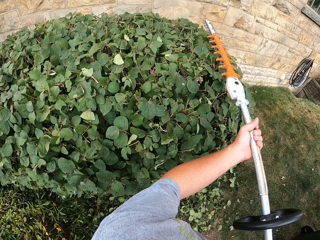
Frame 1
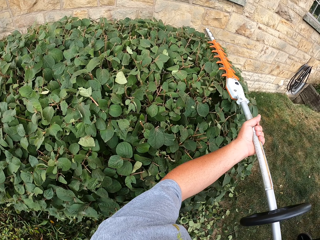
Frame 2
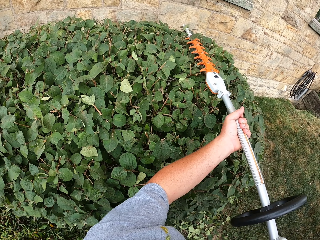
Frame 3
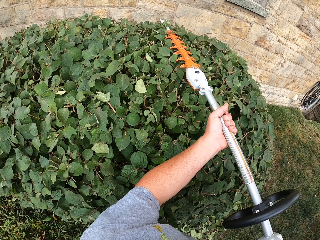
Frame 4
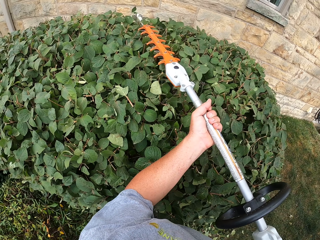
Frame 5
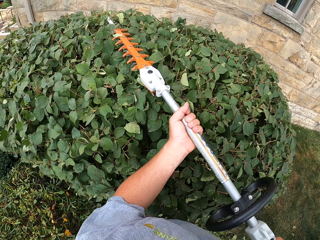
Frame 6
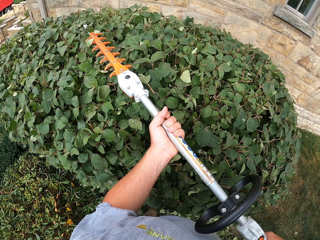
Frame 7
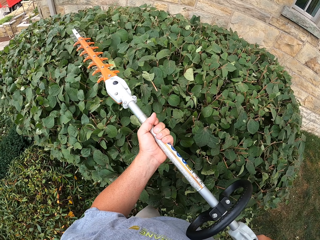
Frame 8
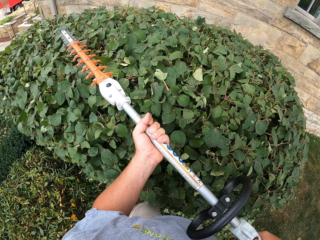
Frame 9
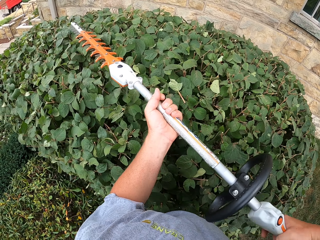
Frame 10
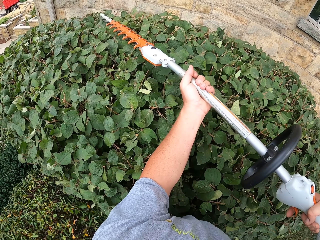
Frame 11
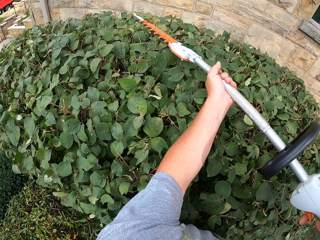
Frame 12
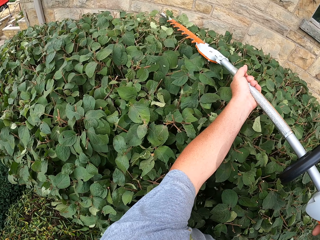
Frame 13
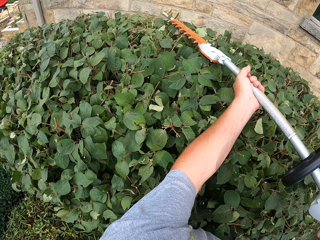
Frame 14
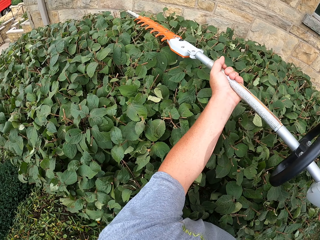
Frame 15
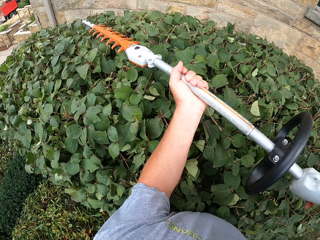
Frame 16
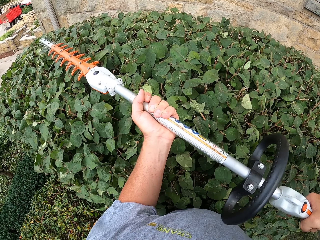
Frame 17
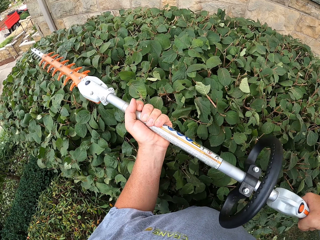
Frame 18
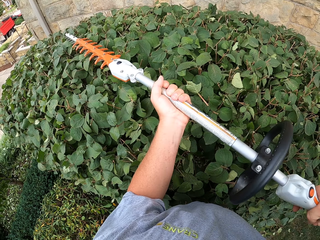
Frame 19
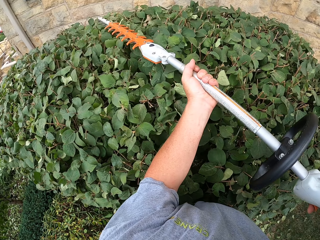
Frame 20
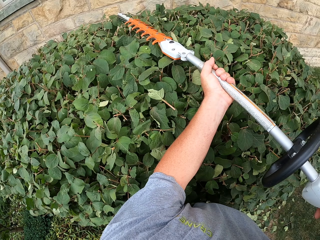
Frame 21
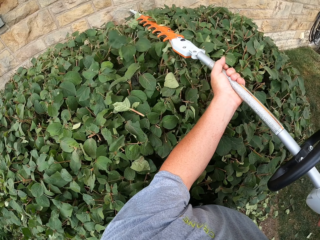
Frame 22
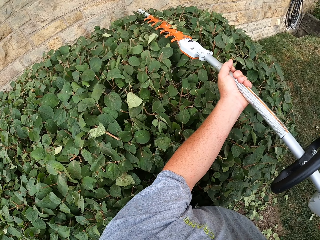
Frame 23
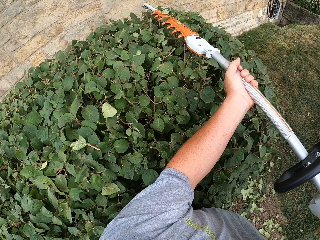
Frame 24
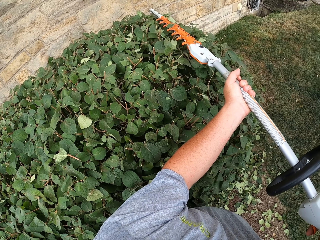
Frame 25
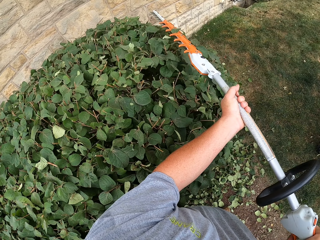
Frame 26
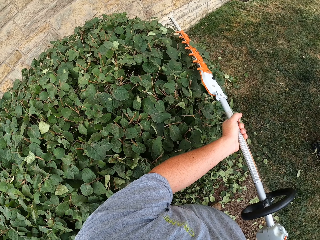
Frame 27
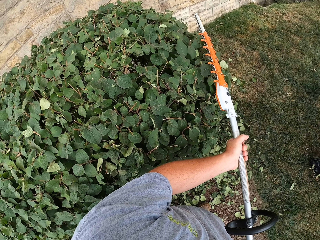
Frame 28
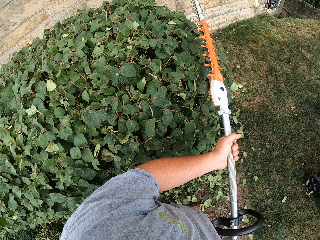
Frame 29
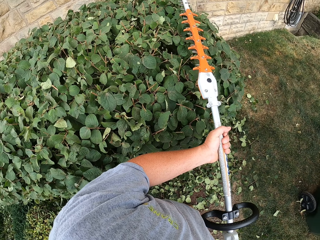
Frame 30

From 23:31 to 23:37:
The camera wearer trims the trees' edge with the trimmer.

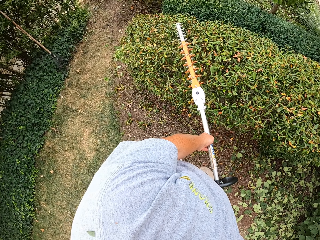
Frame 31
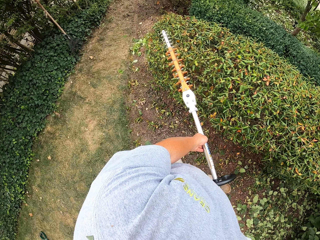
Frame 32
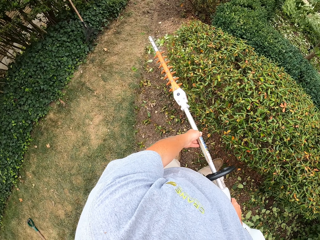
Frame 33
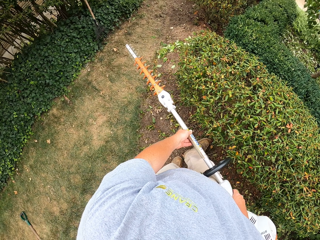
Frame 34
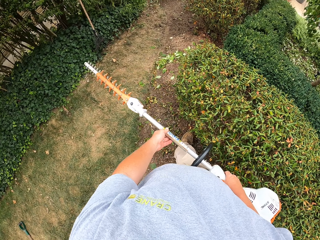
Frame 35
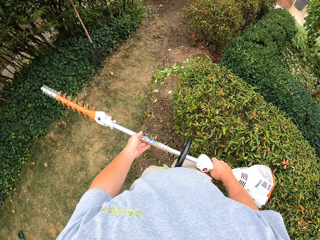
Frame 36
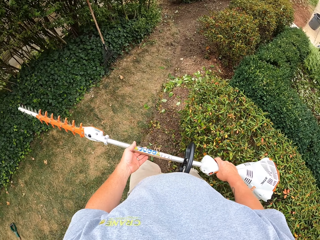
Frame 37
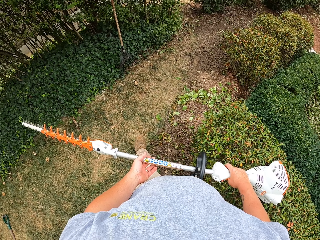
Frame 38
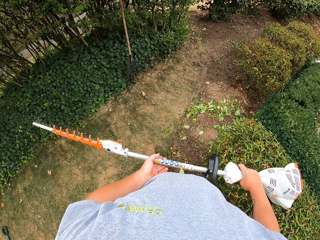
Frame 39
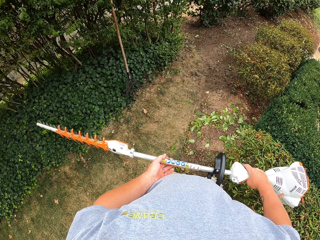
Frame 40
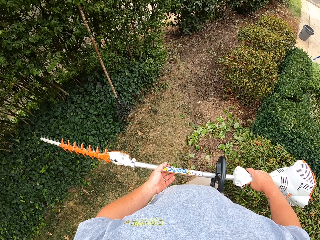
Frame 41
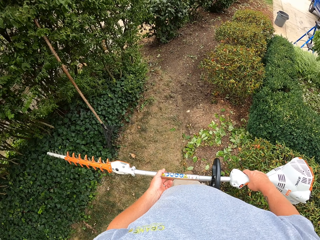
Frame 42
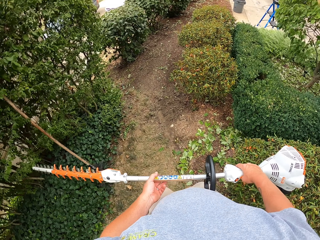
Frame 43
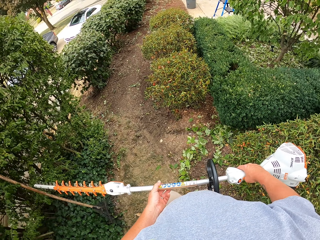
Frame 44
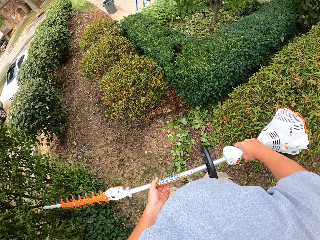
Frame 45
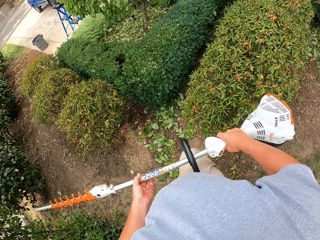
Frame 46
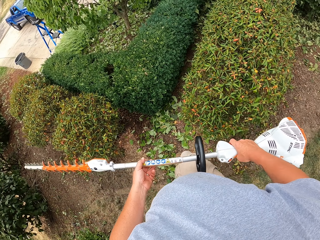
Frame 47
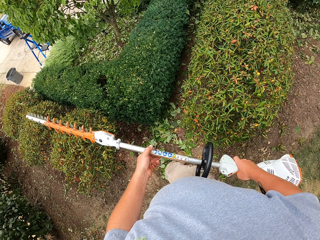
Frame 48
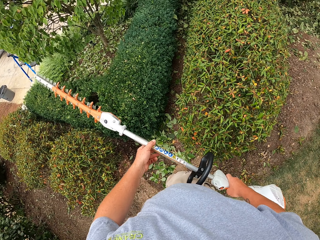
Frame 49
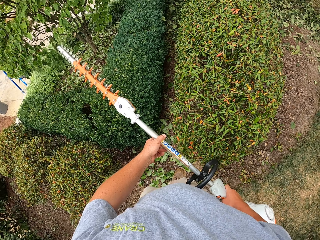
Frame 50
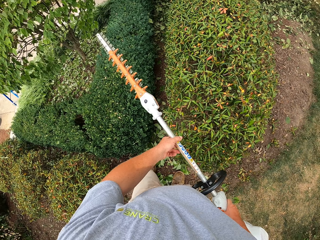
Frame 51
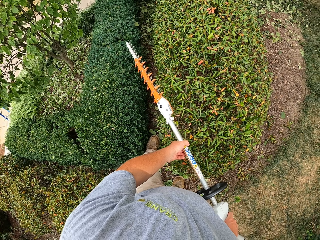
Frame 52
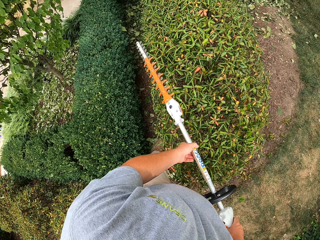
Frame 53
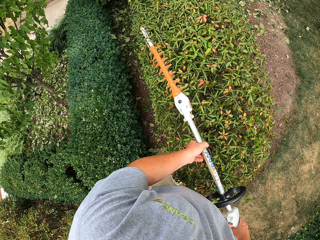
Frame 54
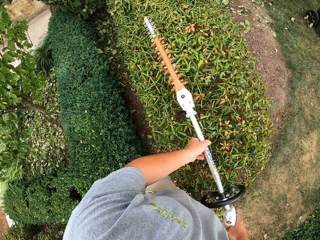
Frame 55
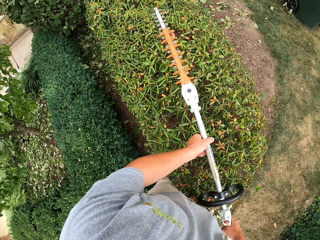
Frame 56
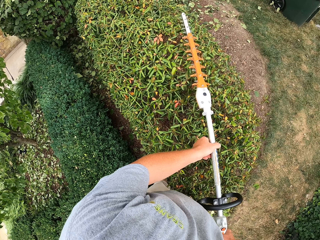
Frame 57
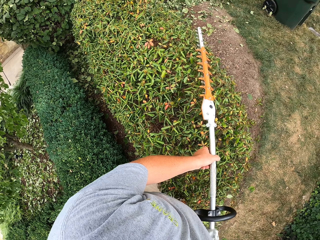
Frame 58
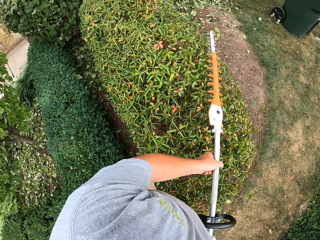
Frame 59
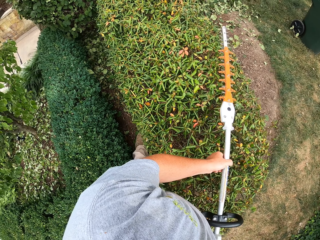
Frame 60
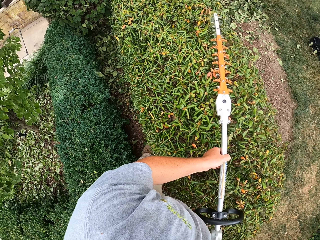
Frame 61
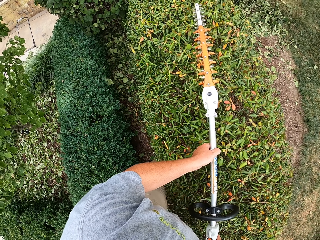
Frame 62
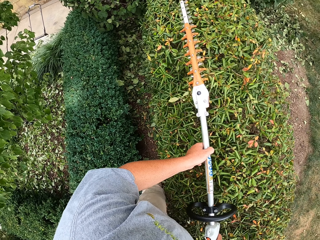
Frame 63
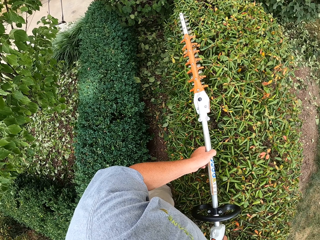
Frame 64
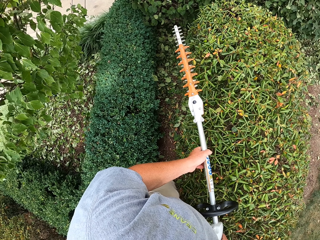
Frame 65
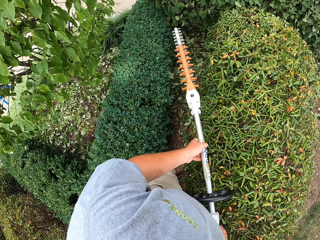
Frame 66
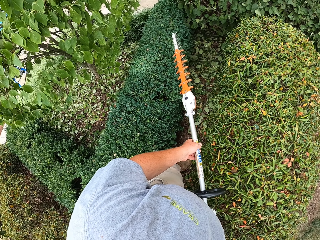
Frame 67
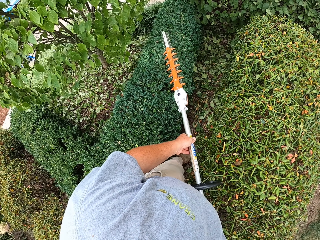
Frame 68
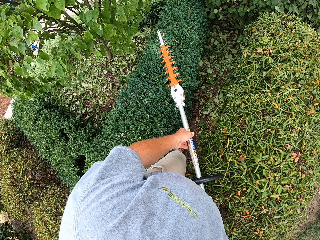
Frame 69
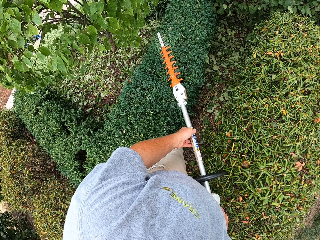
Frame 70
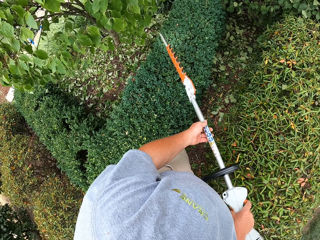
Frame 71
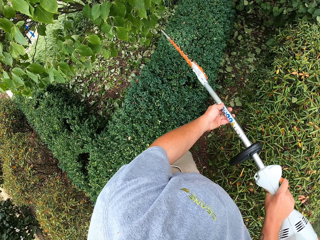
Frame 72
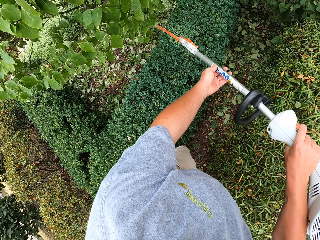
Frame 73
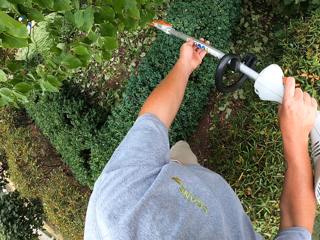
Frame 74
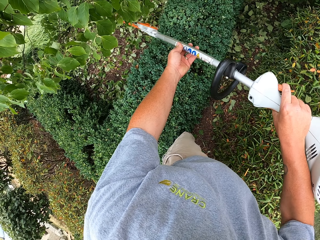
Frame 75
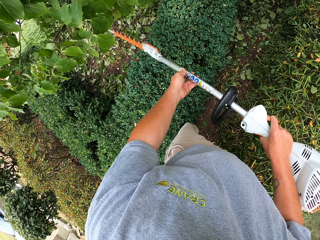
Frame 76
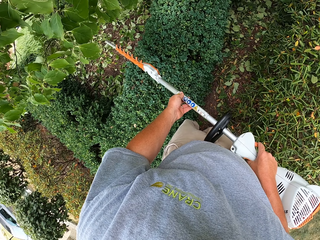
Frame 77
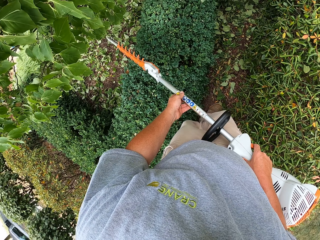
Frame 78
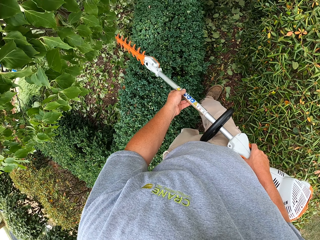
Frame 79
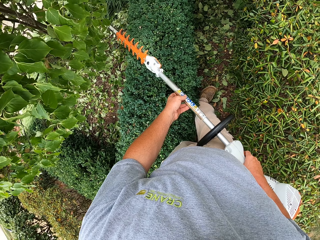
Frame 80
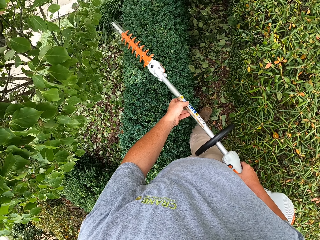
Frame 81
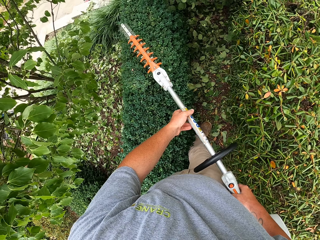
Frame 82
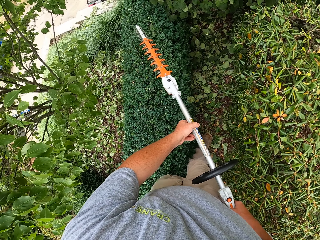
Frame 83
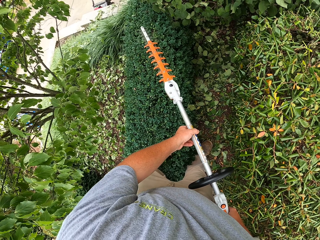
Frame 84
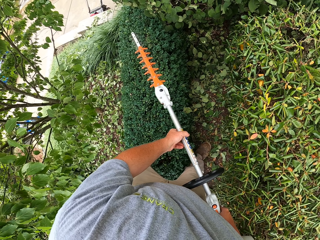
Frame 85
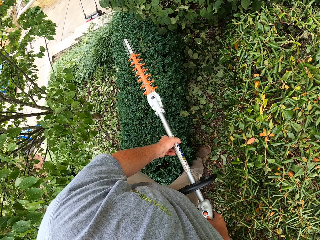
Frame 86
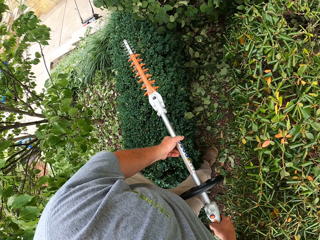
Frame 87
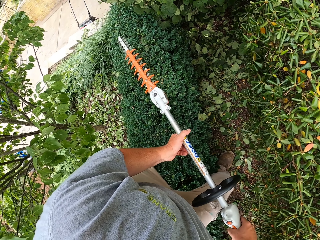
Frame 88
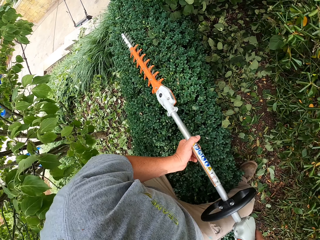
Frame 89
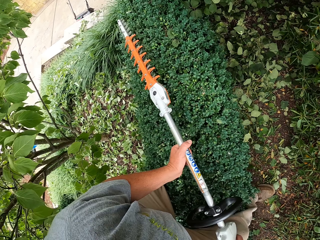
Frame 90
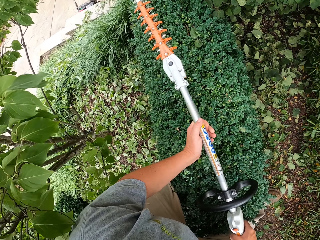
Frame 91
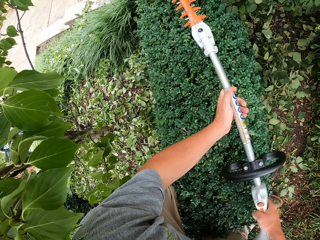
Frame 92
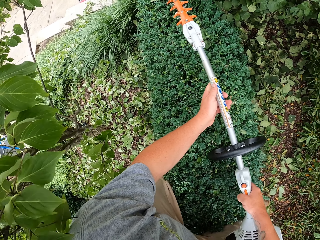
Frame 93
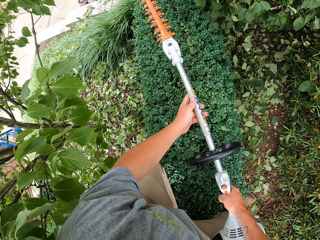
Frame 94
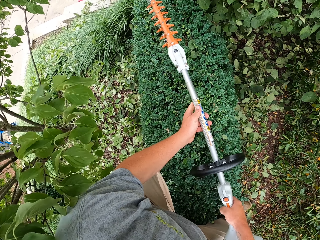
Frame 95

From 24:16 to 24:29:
The camera wearer walks. They carry the trimmer. They trim the trees' edge with the trimmer.
